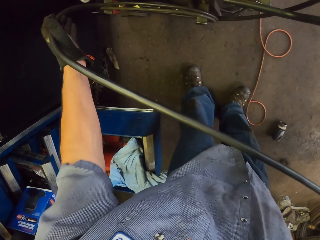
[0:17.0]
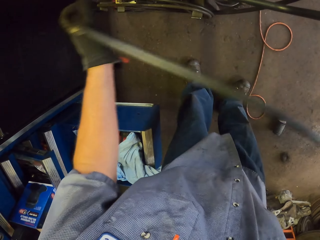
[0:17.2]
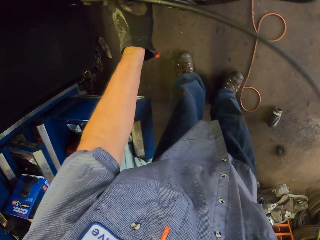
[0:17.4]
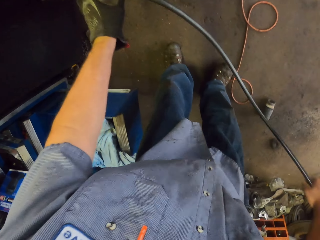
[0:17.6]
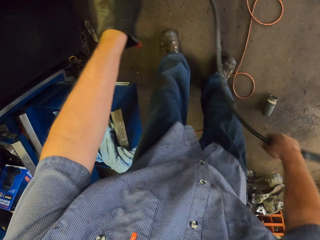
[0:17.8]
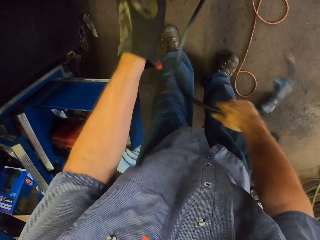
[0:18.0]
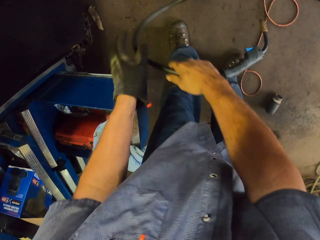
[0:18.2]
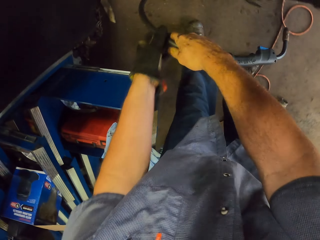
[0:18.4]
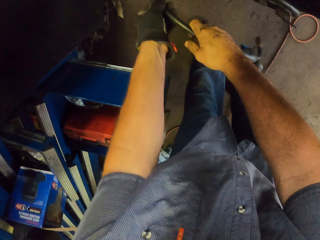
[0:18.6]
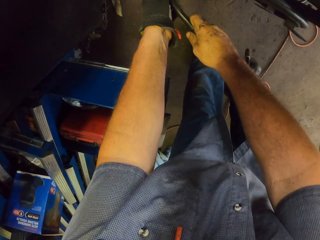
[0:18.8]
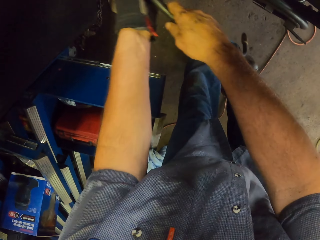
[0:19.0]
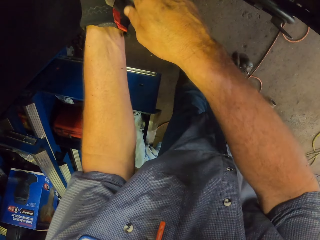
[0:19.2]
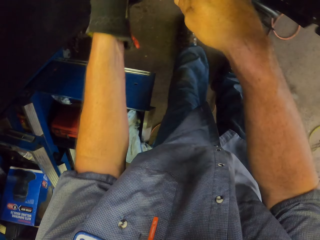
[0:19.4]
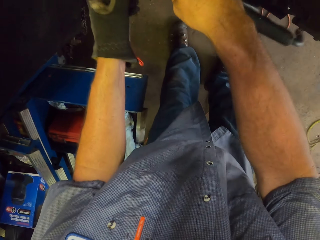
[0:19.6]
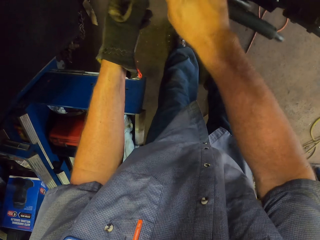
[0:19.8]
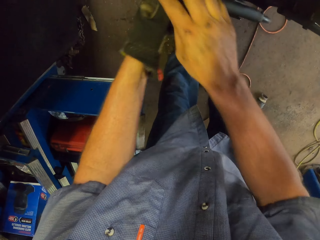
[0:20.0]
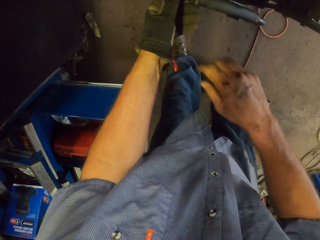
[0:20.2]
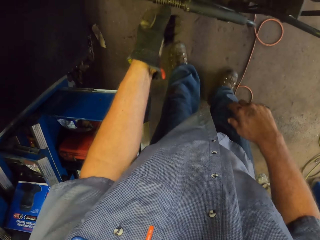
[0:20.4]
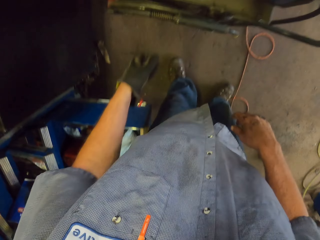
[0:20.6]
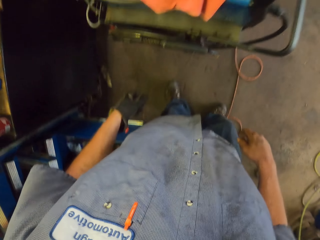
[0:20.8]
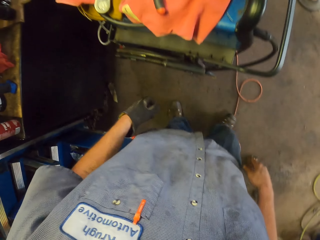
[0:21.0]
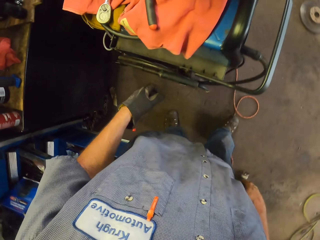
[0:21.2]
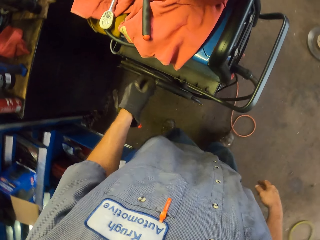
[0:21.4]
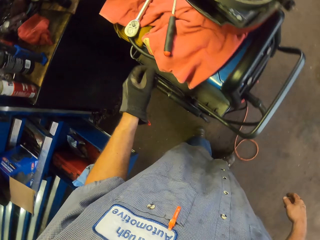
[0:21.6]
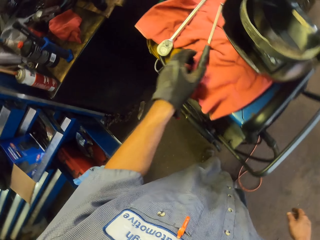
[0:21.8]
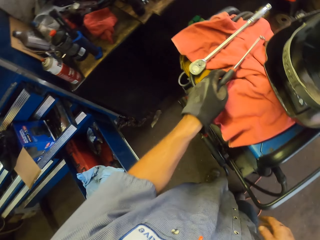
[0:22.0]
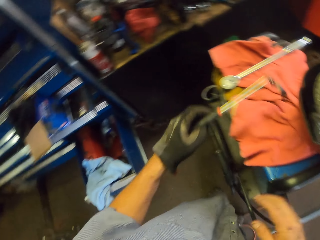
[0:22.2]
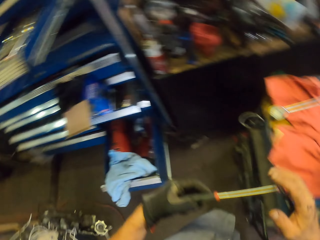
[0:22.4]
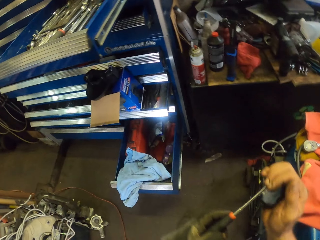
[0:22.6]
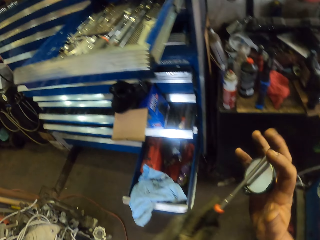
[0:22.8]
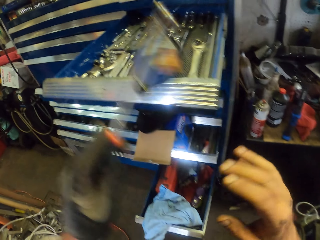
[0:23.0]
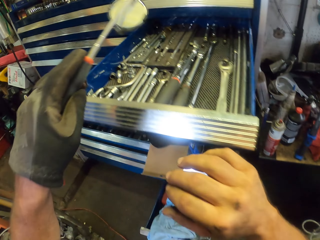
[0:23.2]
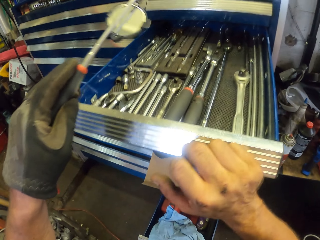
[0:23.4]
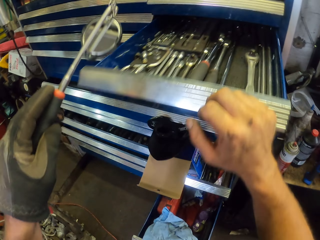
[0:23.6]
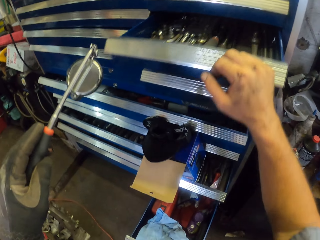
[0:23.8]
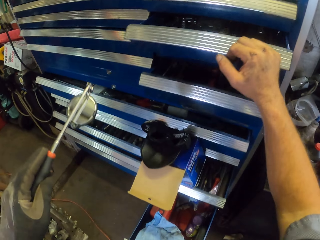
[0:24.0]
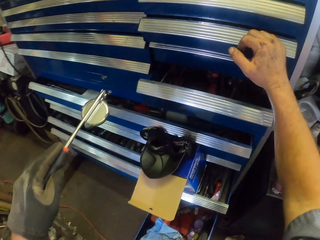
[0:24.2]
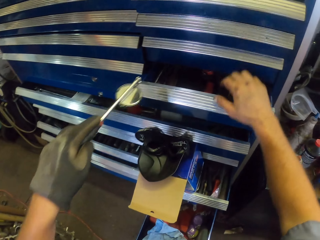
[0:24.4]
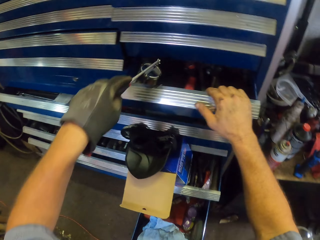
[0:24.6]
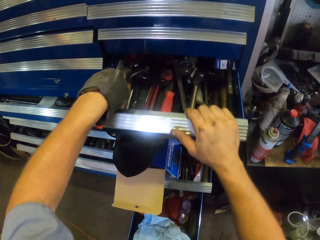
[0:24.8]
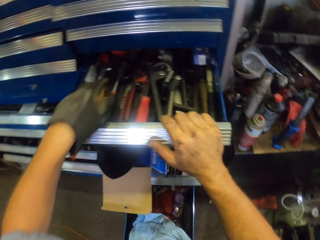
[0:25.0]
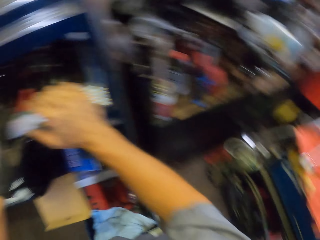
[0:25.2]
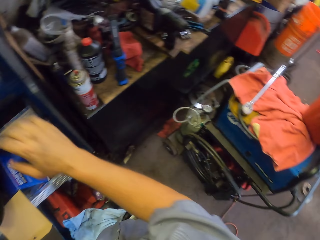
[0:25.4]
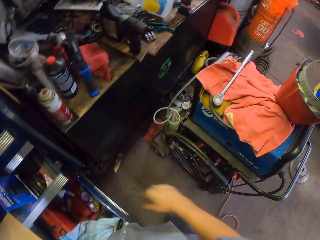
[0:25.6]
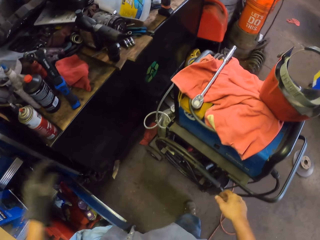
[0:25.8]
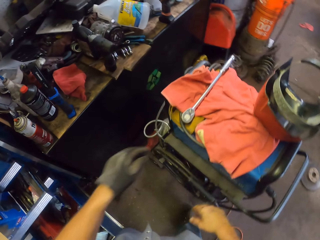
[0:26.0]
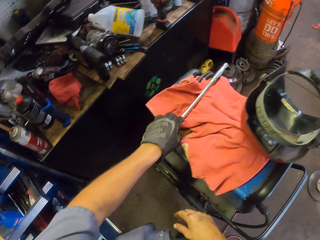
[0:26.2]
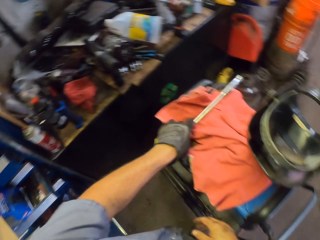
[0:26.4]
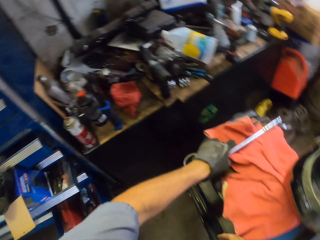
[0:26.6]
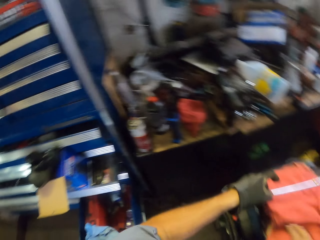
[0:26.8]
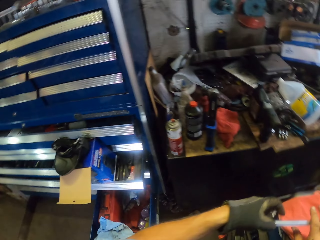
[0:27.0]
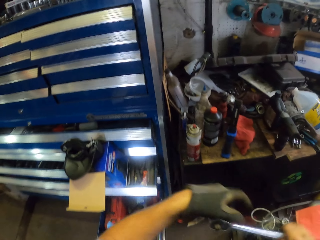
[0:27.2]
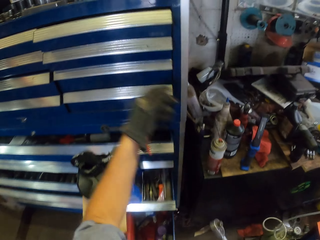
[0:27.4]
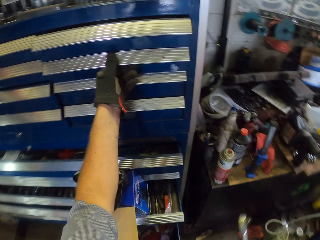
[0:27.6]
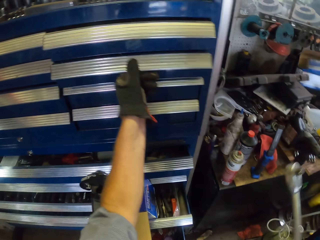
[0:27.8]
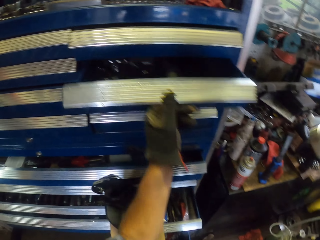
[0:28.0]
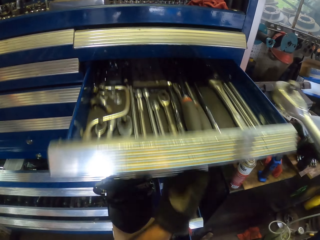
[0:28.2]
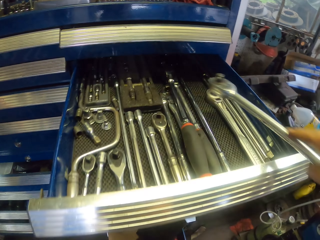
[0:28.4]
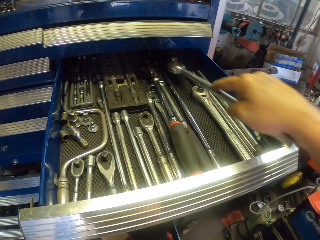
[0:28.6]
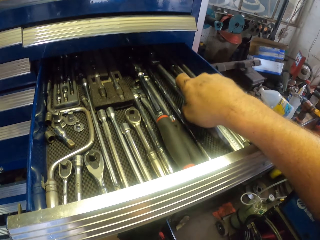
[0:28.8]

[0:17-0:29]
The camera wearer rolls the cable on the cable holder. He hangs the electric battery charger cable on the generator. He pulls his hands off the cable. He swings the left hand. He picks up a telescopic mirror with the left hand. He holds the mirror with the right hand. He folds the telescopic mirror and walks toward the drawers. He swings the left hand. He pulls his hand off the telescopic mirror. He pushes the drawer with the right hand. He swings the left hand. He opens the drawer with the right hand. He puts the telescopic mirror in the drawer. He closes the drawer. He pushes the drawer with the right hand. He walks away from the drawer. He swings the left hand. He picks up a ratchet wrench with the left hand. He walks toward the drawer. He swings the left hand and moves the ratchet wrench to the right hand. He swings the right hand. He opens the drawer with the left hand.

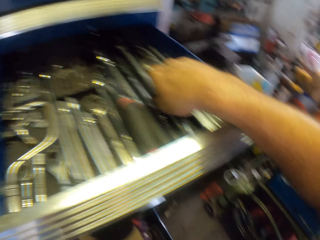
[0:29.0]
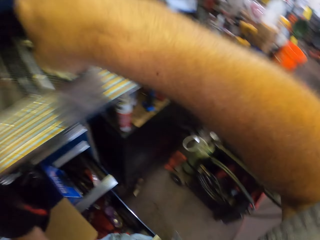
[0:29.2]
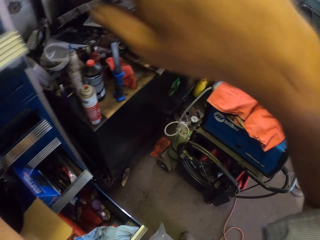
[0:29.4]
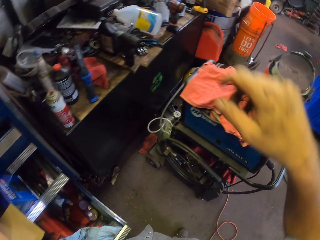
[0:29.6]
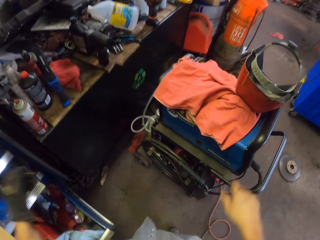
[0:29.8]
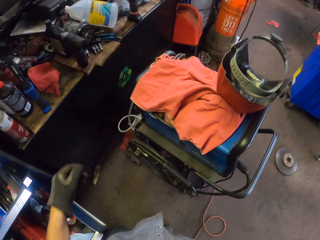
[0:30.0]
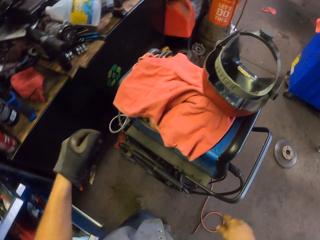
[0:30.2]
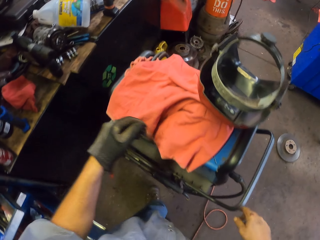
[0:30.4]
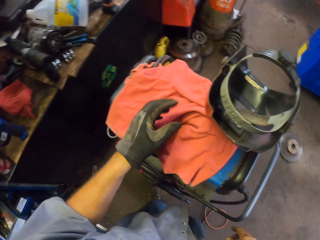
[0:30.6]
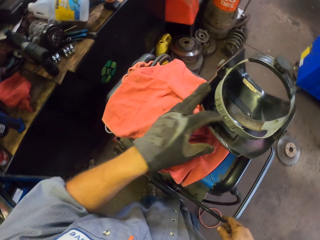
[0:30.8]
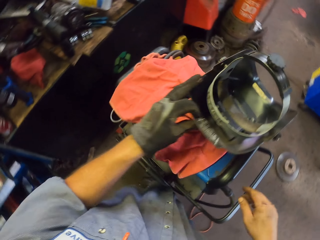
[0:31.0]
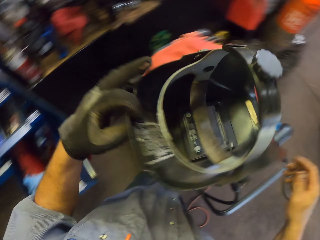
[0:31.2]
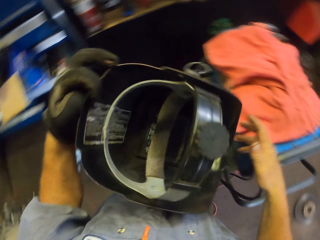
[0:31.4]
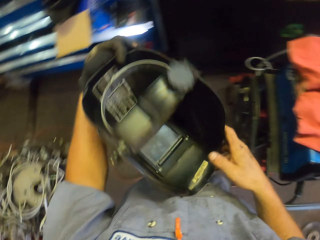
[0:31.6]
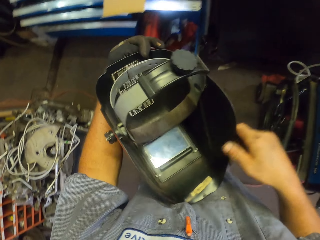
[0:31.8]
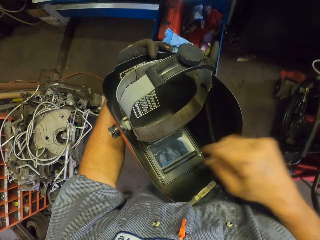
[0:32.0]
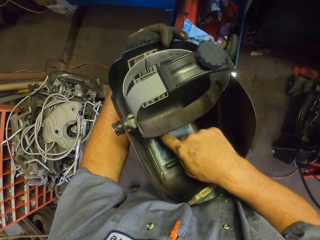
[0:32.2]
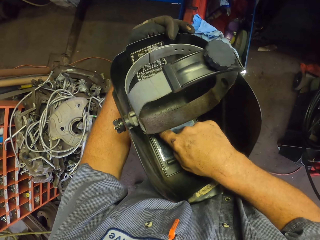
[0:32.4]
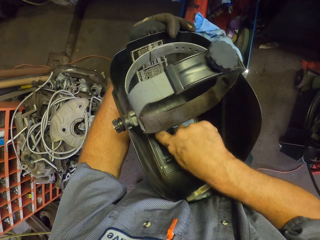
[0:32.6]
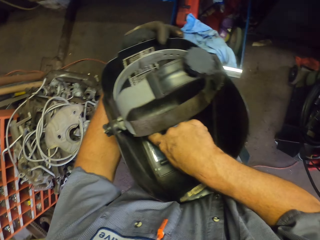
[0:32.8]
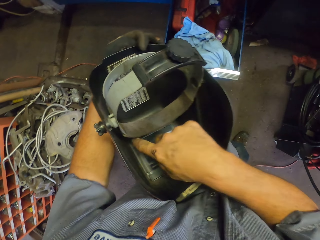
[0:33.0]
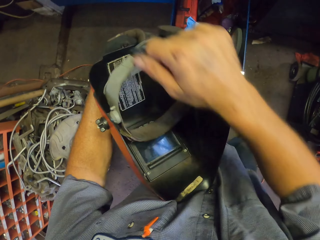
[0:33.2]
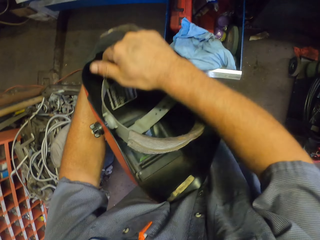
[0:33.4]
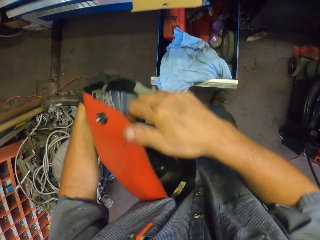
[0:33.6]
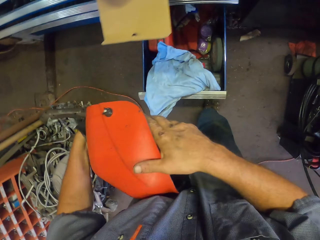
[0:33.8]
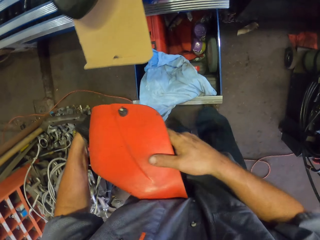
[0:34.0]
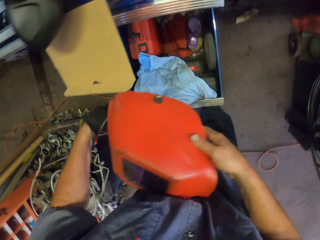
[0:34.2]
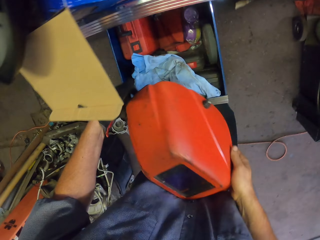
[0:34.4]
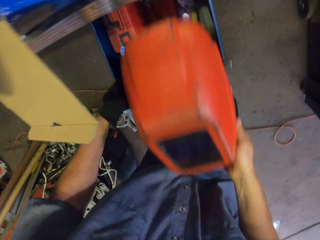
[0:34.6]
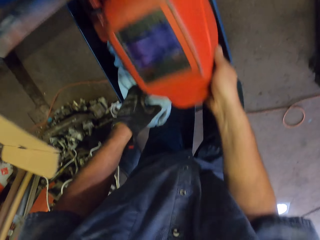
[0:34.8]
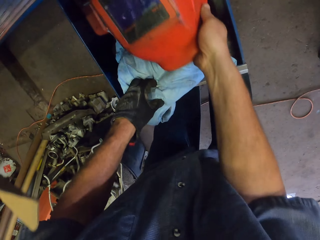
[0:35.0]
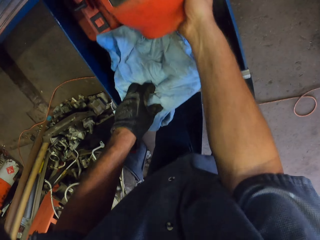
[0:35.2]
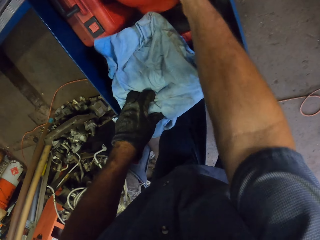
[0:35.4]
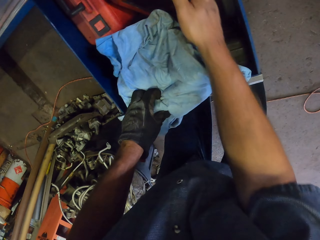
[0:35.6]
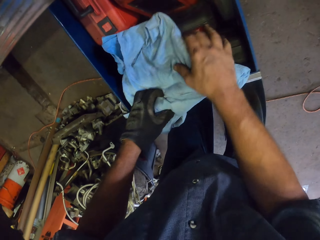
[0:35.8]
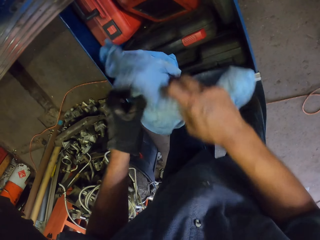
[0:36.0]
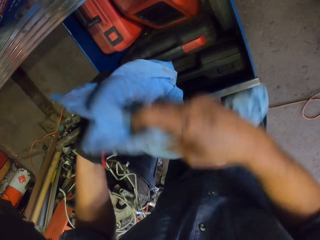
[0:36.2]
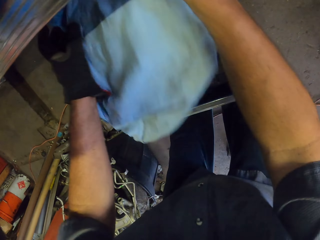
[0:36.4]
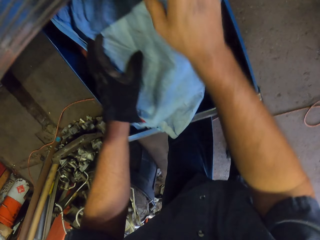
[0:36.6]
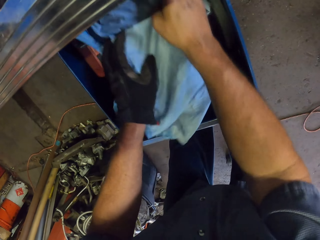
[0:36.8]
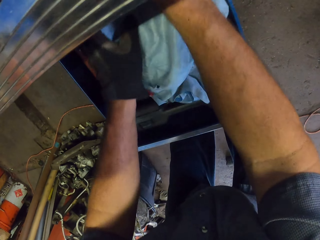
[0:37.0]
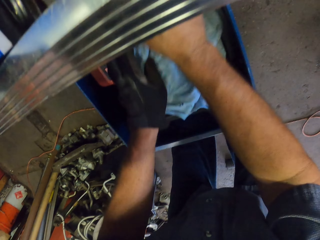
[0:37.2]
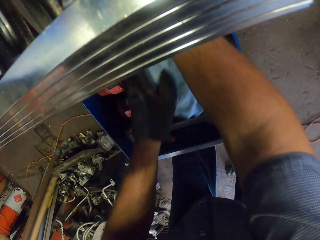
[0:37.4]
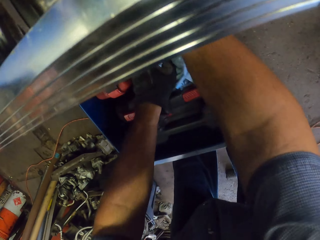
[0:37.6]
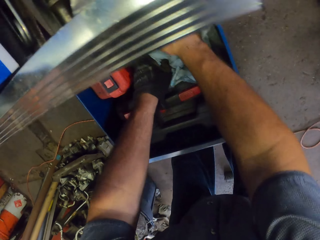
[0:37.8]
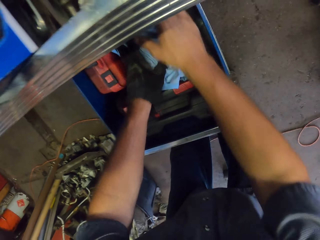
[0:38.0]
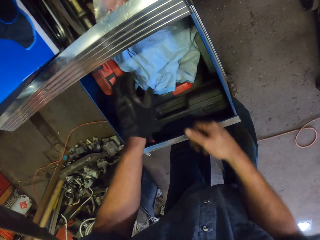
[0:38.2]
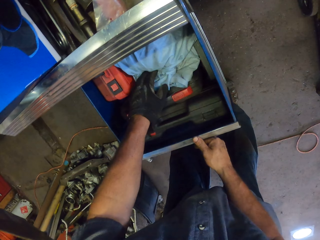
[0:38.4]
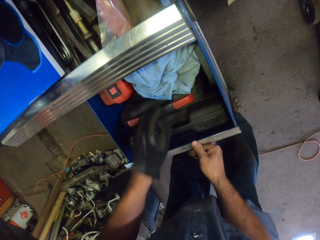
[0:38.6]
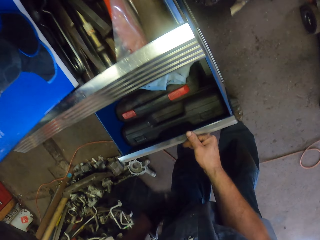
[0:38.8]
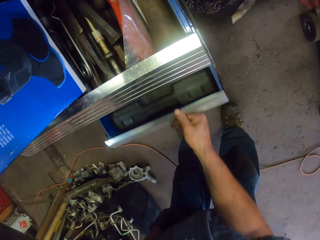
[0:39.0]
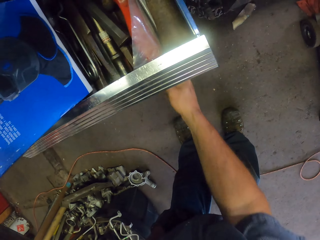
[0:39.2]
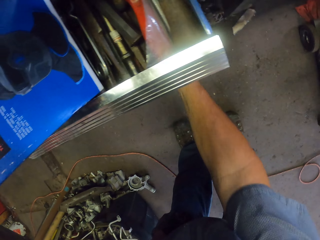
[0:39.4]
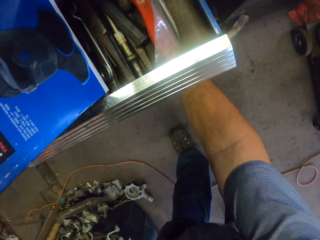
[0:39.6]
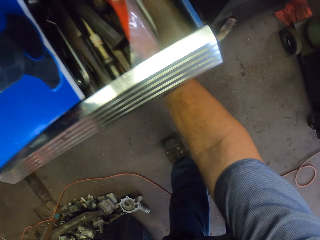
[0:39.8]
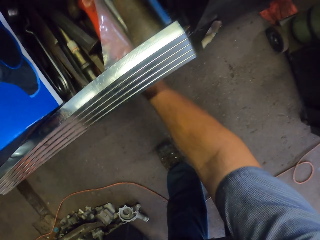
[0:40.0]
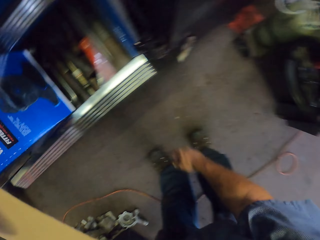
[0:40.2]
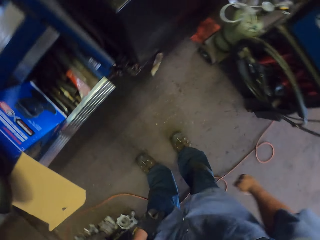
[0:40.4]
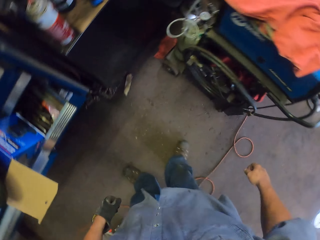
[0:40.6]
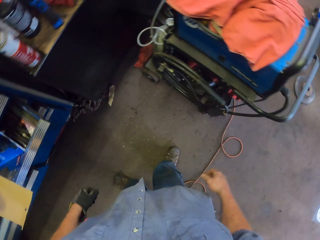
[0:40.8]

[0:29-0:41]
The camera wearer drops the ratchet wrench in the drawer. He swings the right hand. He walks away from the drawer. He swings the left hand. He picks up a welding protective mask with the left hand. He swings the right hand. He holds something with both hands. He pulls his hands off it. He touches the welding protective mask with the right hand. He holds the welding protective mask with the right hand. He pulls his hands off something. He swings the right hand. He drops the face mask in the drawer. He puts the rag in the drawer. He picks up a cloth. He covers something with the cloth. He swings both hands. He closes the drawer with the right hand. He swings the right hand.
